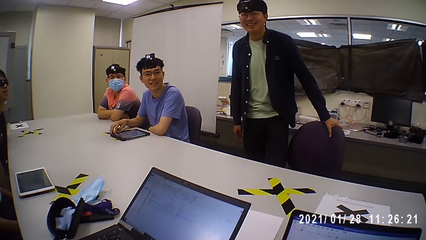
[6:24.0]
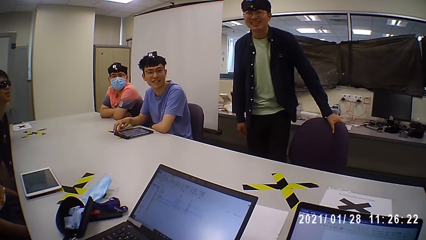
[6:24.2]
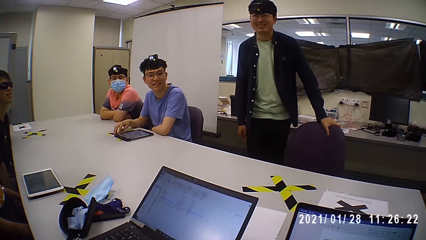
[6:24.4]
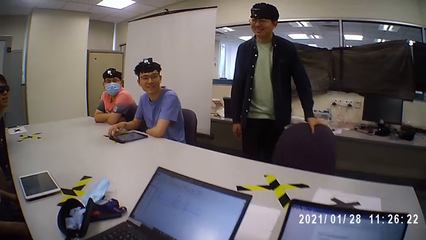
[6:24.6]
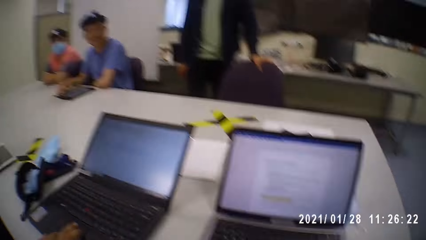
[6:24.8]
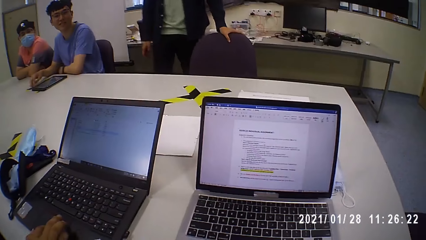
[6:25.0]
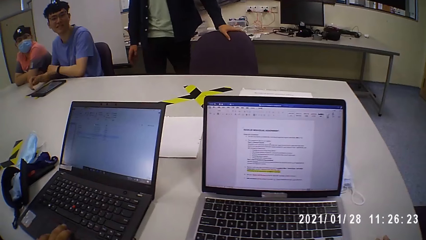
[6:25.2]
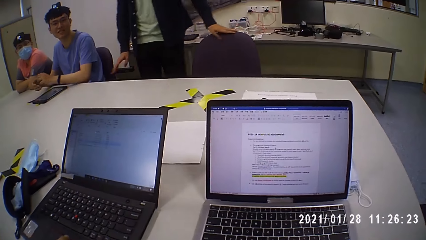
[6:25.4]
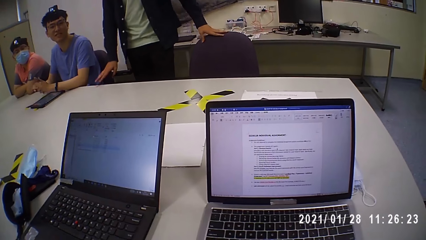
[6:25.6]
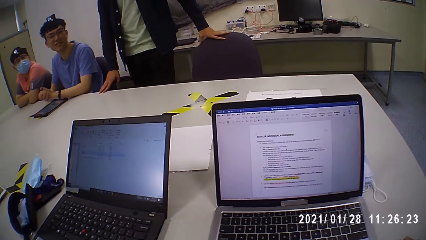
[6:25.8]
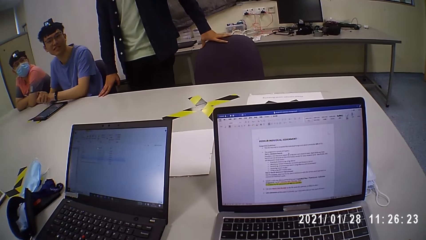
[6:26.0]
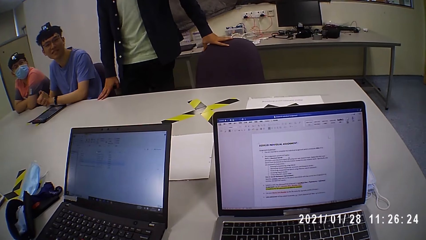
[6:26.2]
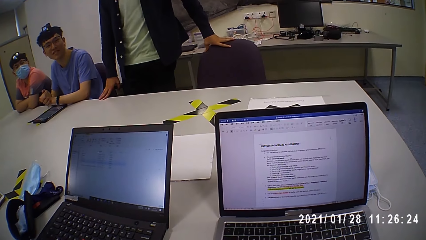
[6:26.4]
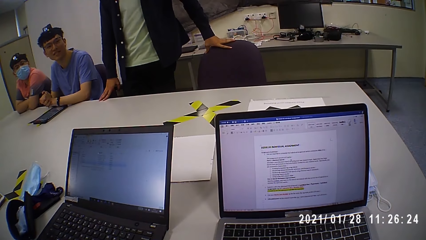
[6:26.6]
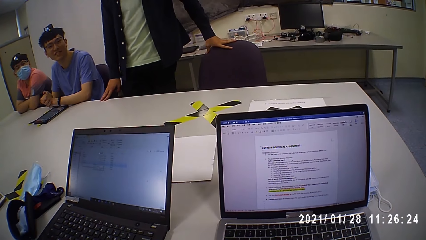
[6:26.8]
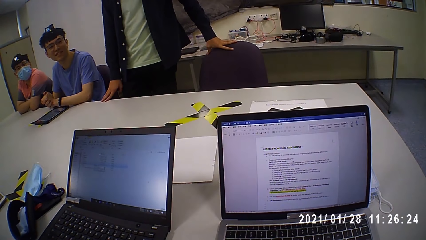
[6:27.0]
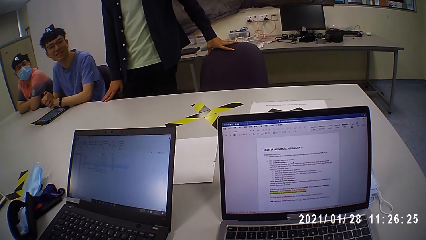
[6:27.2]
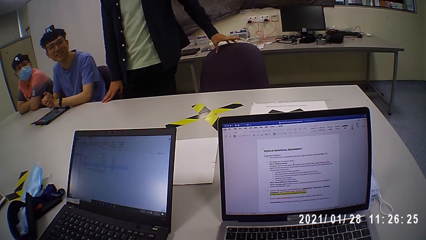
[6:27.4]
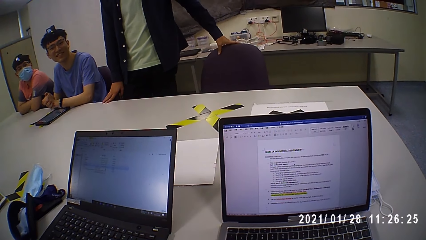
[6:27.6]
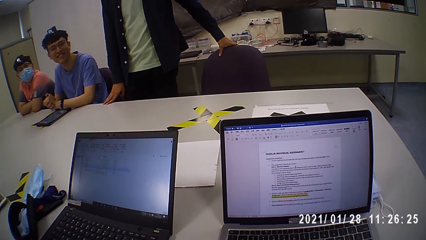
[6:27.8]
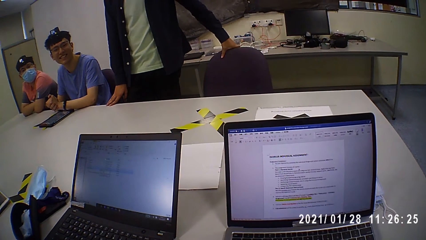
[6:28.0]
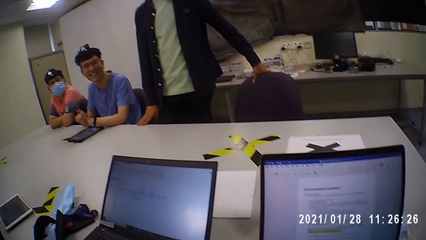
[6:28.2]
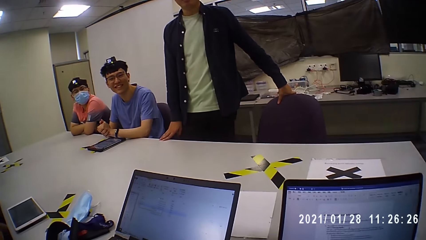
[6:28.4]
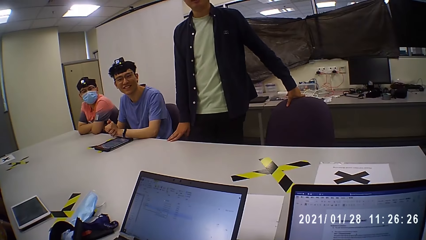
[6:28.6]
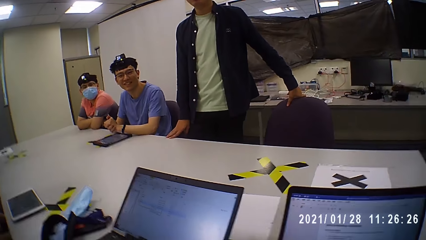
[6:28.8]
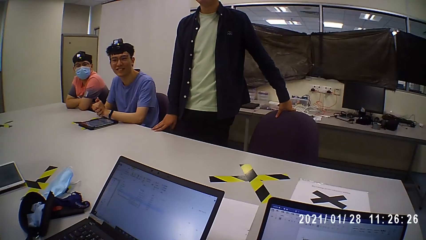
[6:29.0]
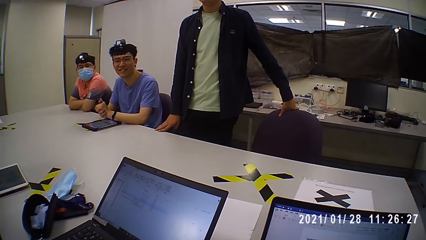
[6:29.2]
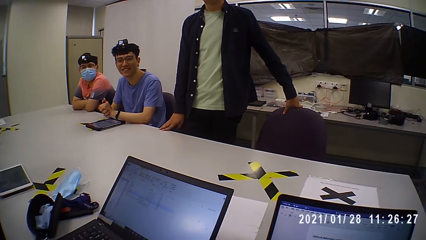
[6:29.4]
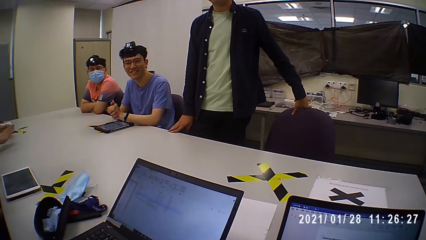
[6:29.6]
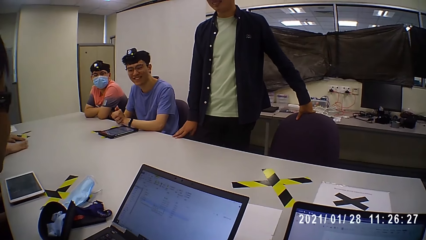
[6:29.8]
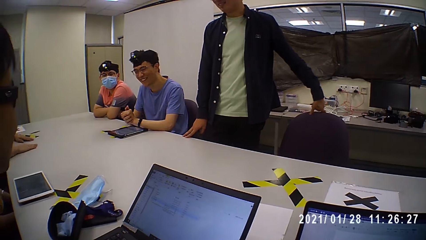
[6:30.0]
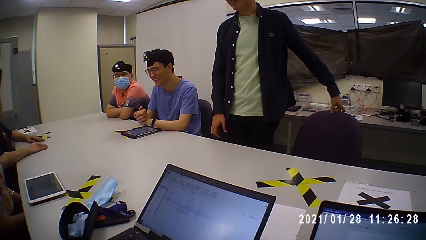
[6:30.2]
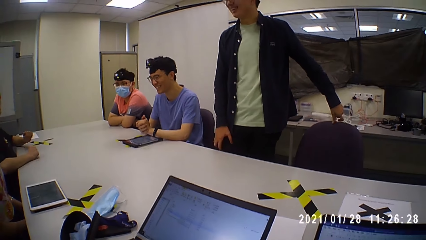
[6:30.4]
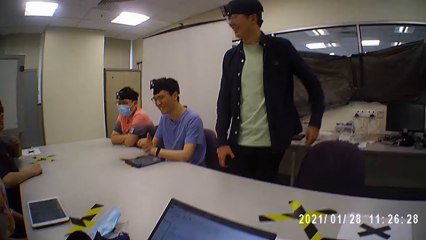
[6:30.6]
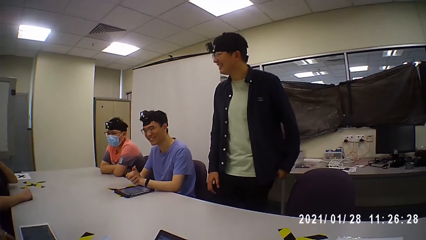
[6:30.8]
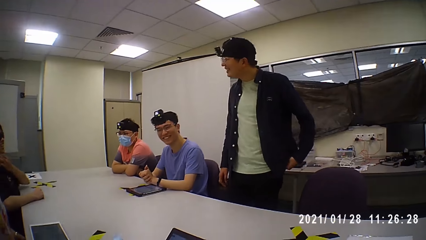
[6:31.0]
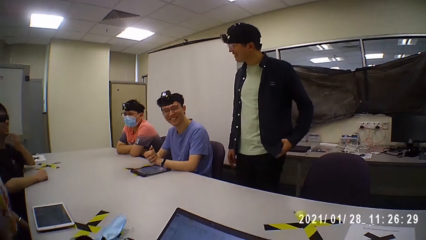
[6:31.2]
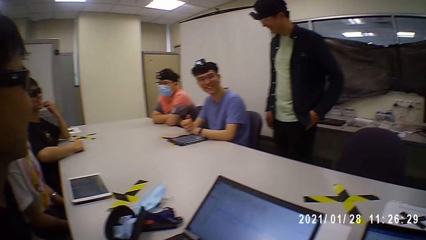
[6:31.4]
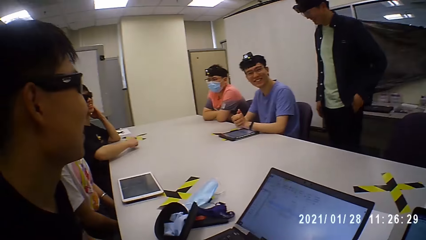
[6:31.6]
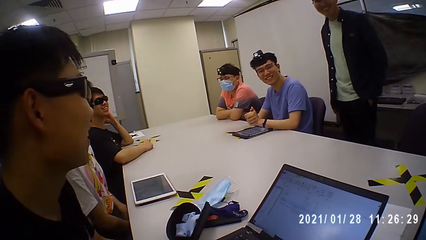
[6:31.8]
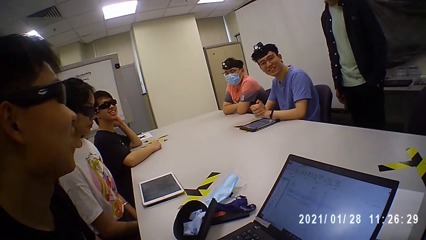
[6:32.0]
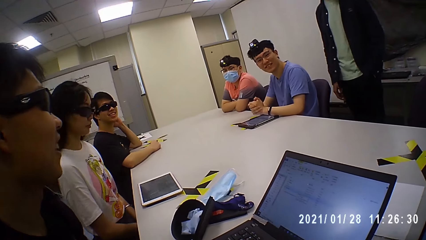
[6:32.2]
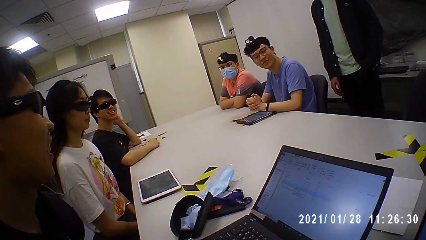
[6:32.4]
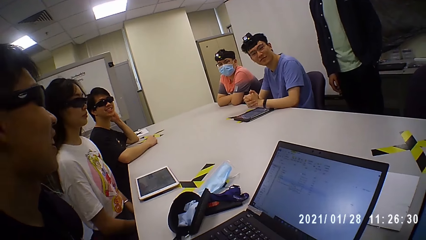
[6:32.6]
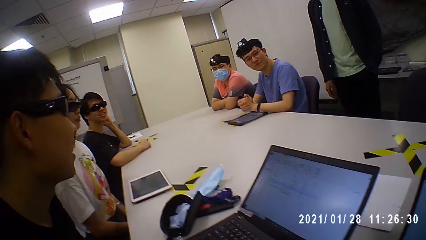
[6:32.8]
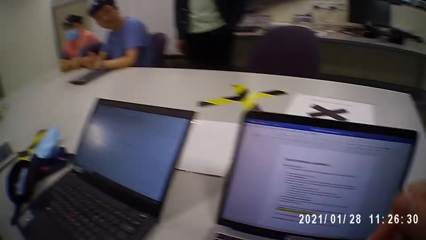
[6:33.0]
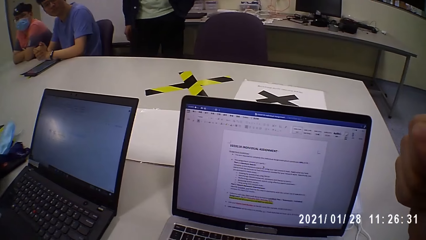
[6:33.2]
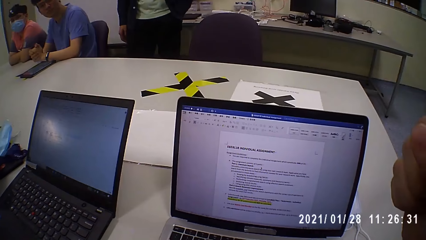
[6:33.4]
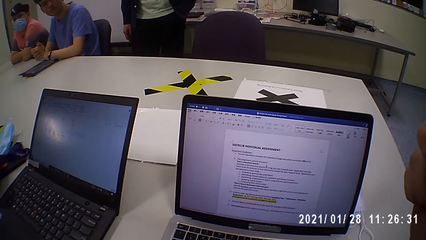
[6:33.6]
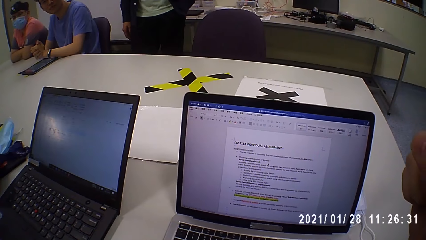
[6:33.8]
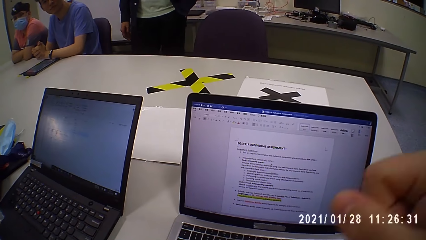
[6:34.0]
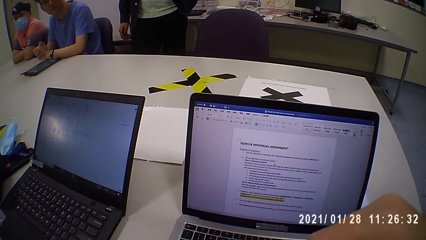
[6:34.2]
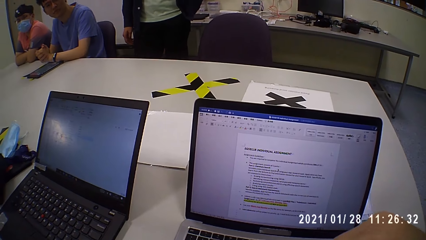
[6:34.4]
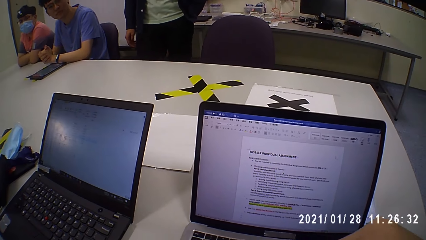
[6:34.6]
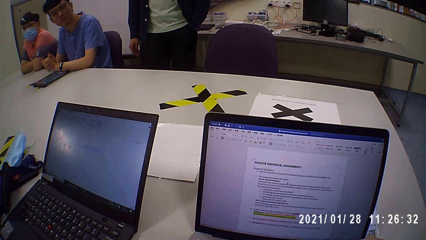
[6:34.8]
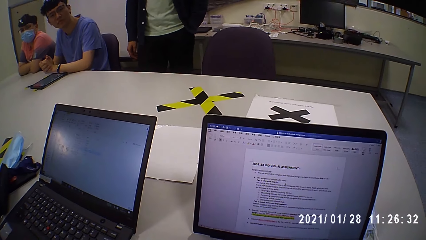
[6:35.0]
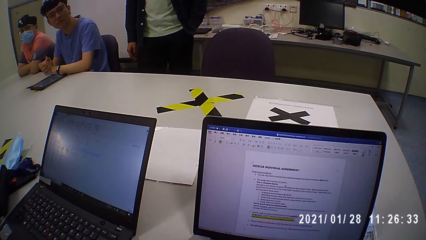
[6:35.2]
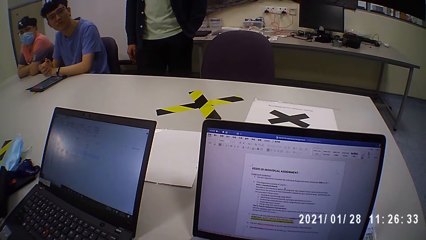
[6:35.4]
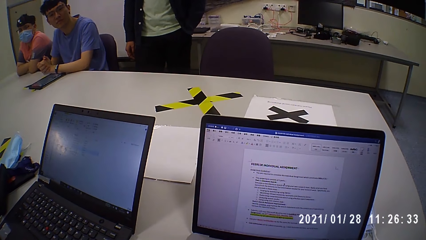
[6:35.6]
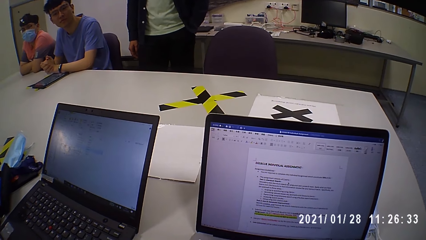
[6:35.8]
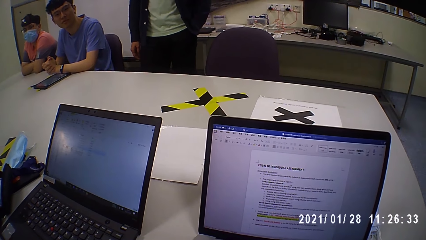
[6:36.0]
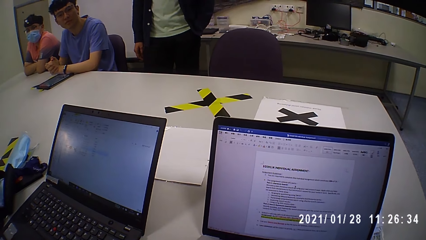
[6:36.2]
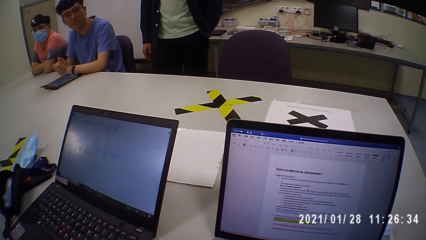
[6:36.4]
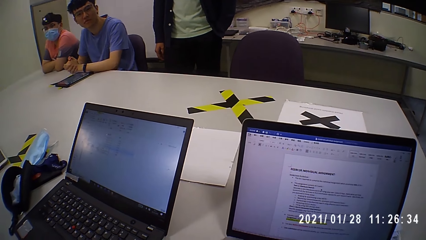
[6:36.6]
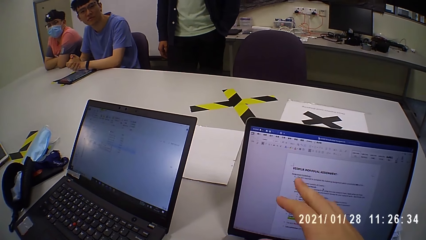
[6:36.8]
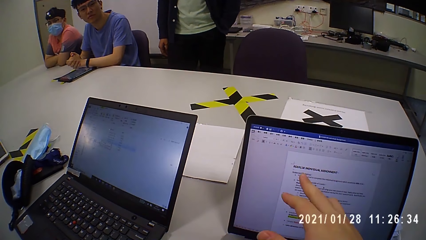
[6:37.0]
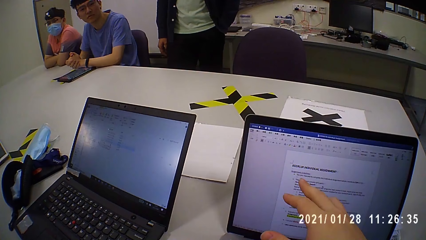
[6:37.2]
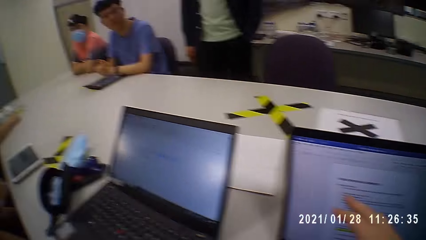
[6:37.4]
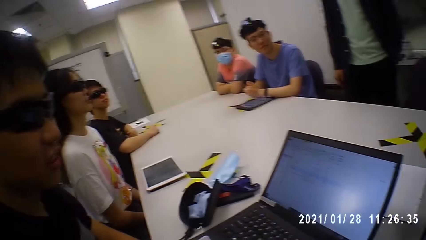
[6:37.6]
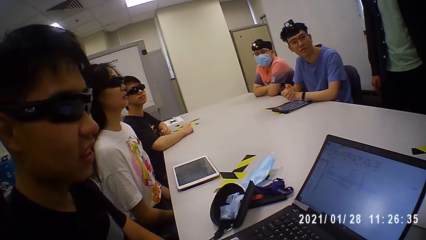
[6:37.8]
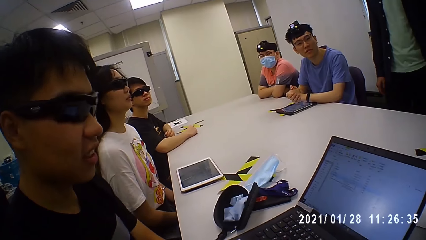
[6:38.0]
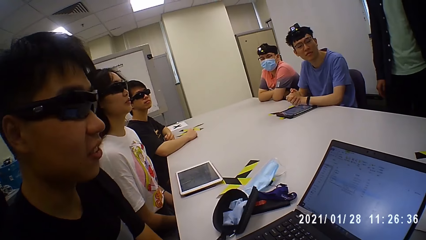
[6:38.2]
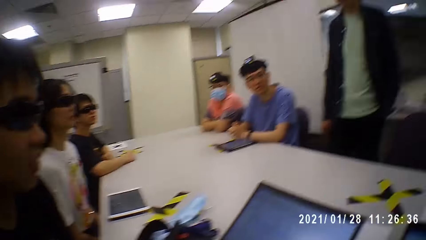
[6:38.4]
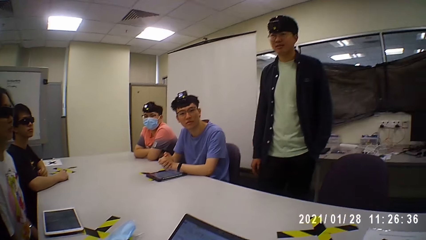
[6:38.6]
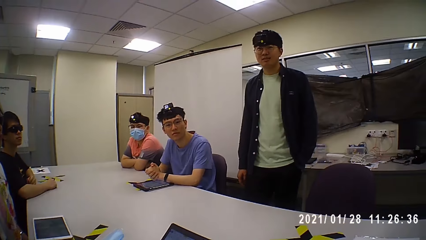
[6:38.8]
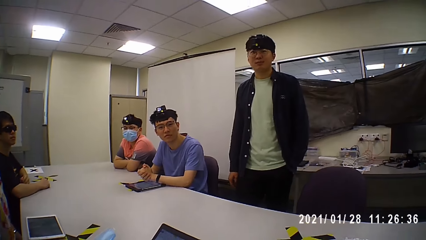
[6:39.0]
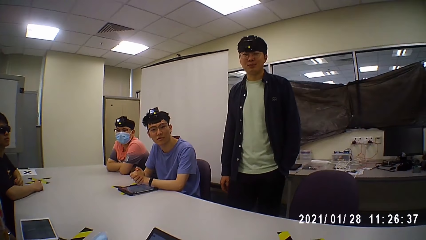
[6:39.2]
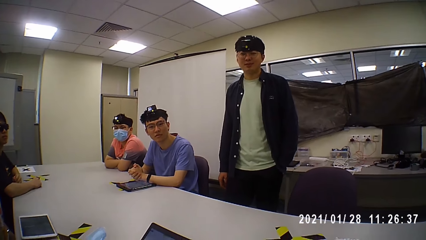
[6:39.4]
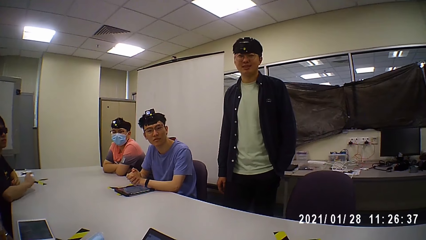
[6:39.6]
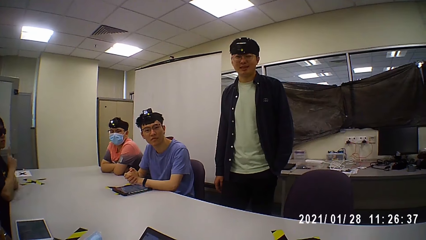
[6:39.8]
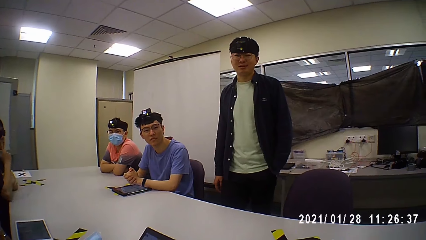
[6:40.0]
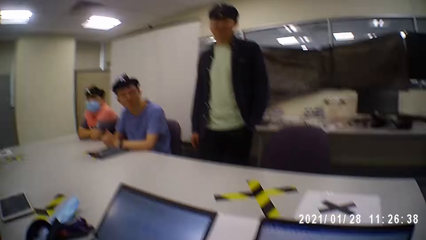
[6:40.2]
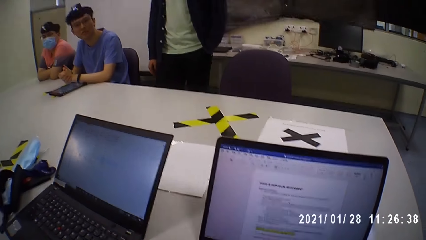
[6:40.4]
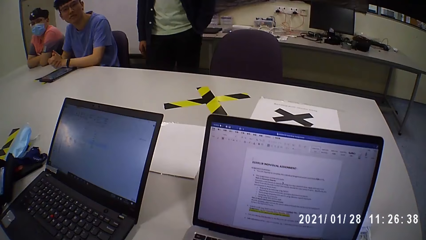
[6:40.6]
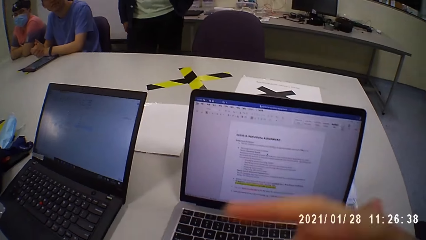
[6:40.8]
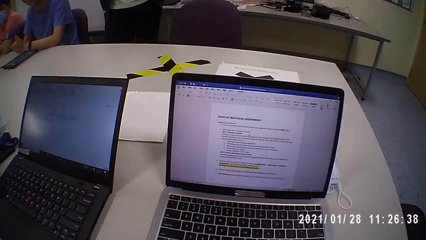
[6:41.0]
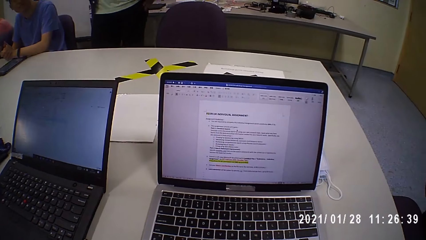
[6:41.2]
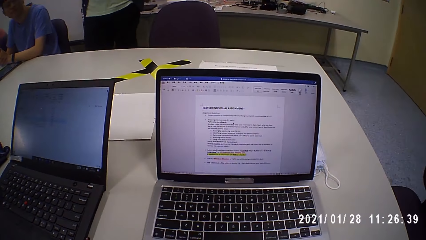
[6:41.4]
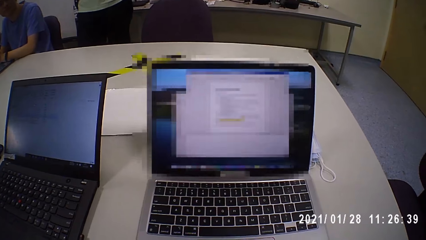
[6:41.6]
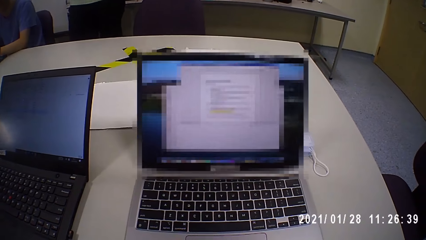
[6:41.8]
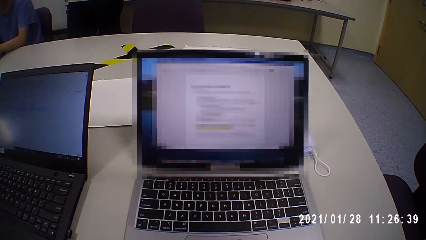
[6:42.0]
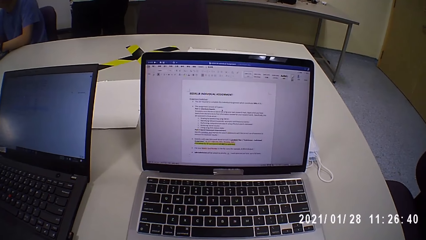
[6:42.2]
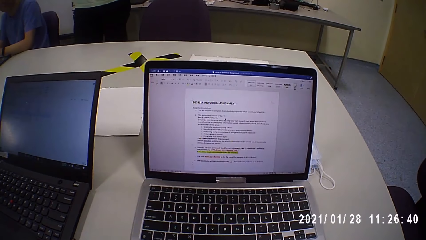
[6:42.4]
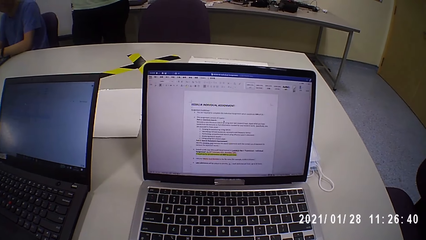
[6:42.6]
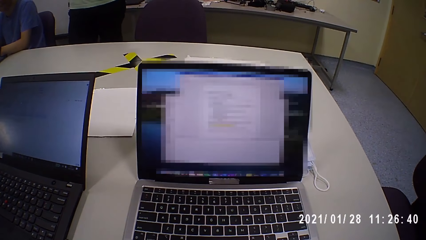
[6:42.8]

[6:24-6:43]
A man talks to the camera wearer. The camera wearer talks to another man. The other man pulls the chair. The camera wearer talks to the other man. They point at the laptop. They talk to the other man. The first man talks to the other man. The camera wearer looks at the first man. They look around. The other man talks to the camera wearer. The camera wearer talks to the other man and looks at the laptop.
